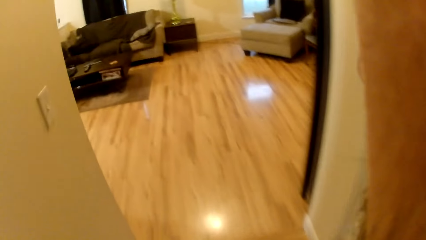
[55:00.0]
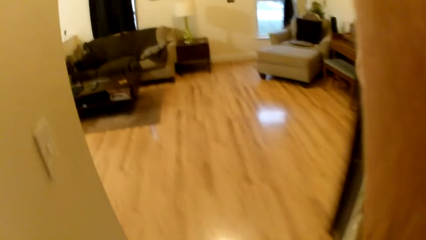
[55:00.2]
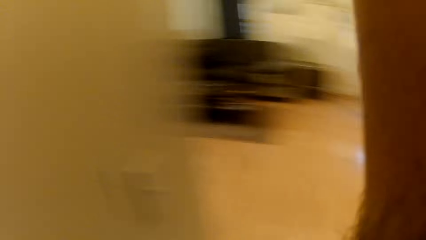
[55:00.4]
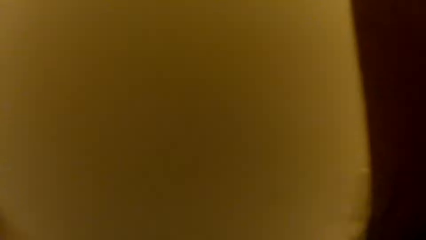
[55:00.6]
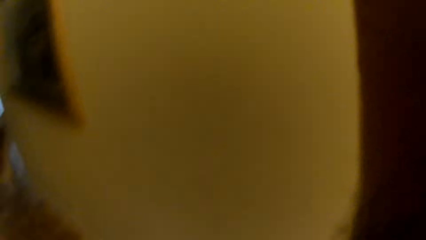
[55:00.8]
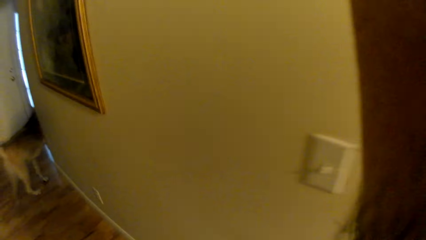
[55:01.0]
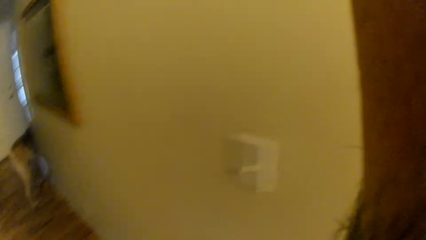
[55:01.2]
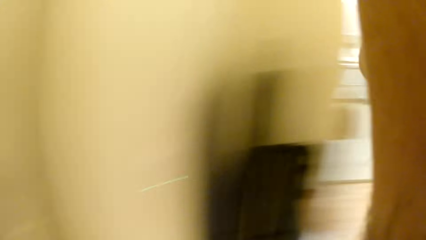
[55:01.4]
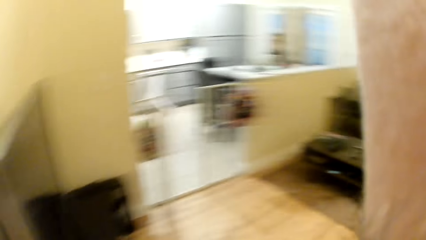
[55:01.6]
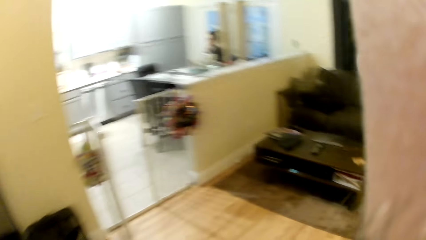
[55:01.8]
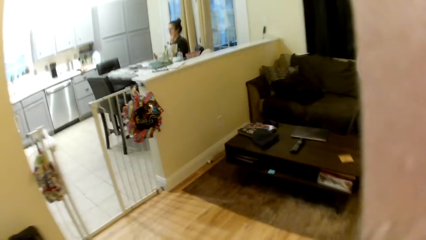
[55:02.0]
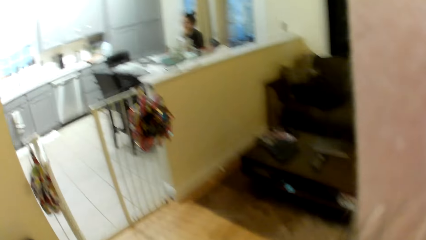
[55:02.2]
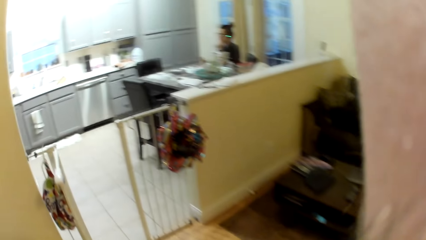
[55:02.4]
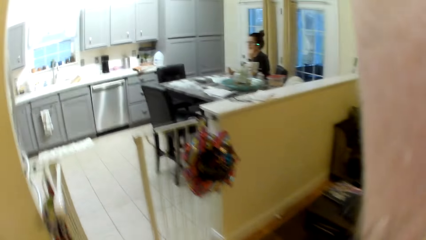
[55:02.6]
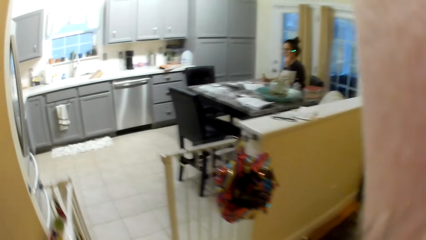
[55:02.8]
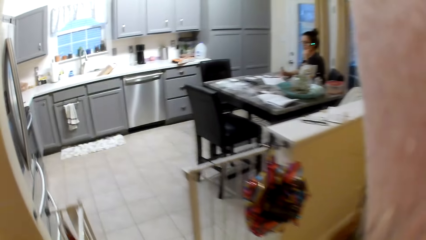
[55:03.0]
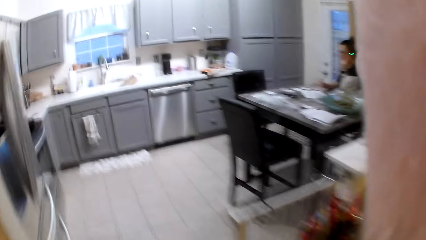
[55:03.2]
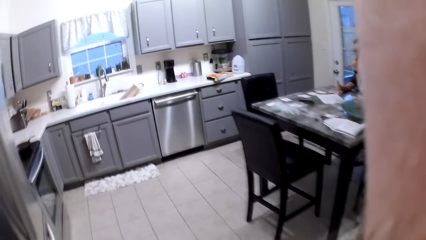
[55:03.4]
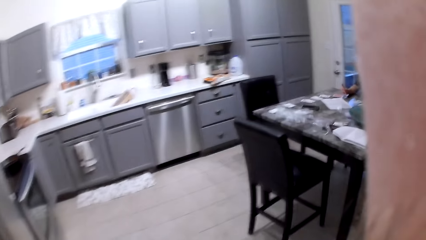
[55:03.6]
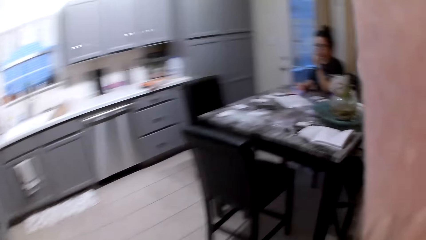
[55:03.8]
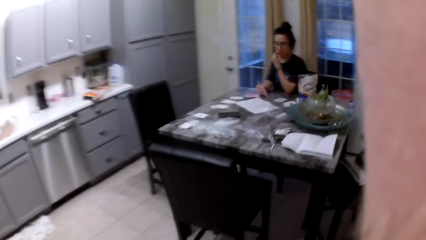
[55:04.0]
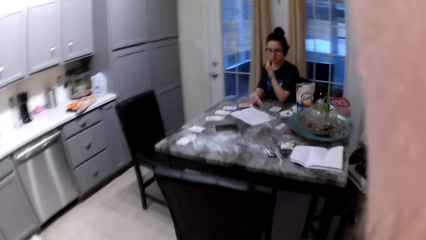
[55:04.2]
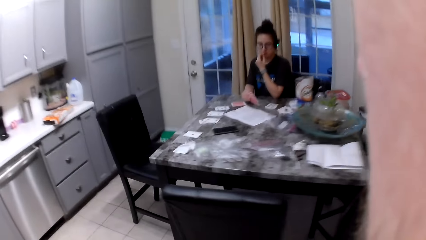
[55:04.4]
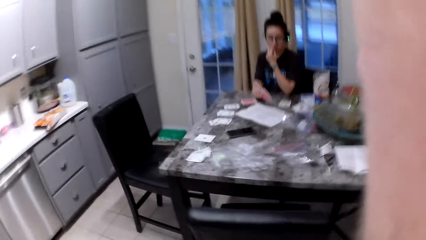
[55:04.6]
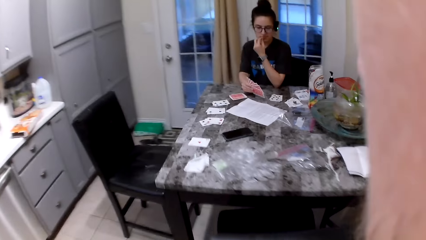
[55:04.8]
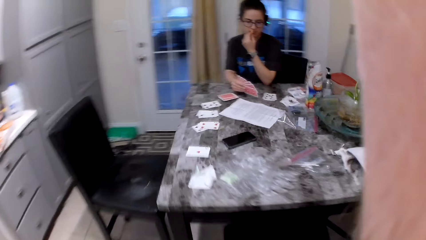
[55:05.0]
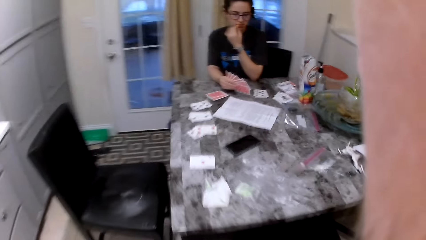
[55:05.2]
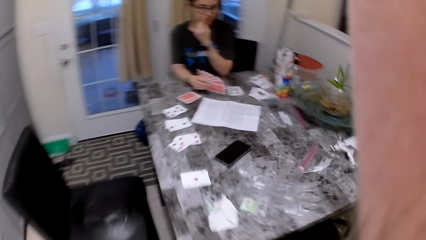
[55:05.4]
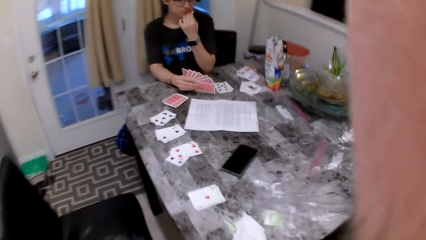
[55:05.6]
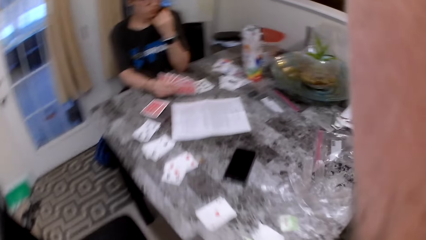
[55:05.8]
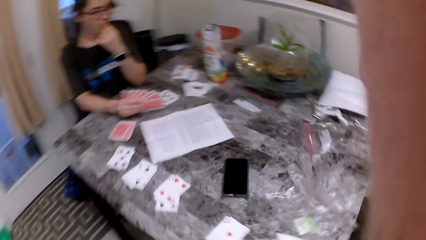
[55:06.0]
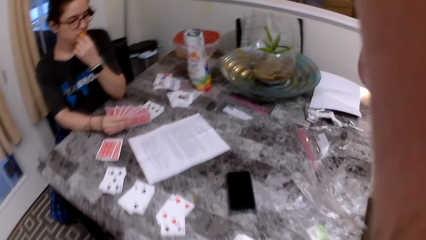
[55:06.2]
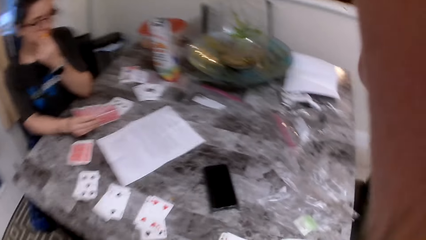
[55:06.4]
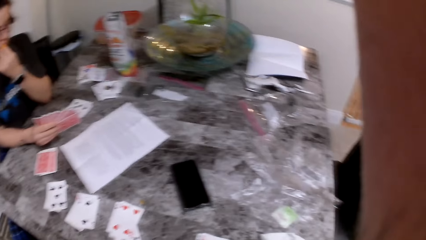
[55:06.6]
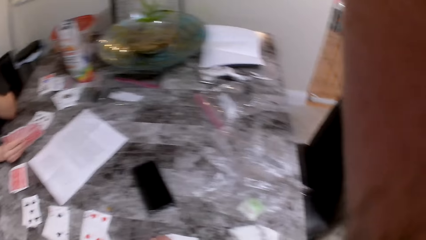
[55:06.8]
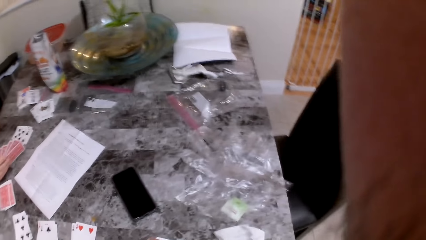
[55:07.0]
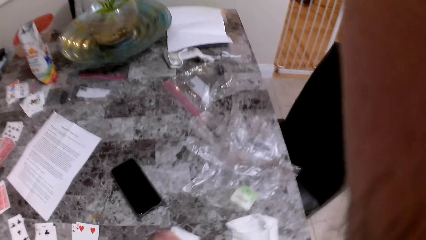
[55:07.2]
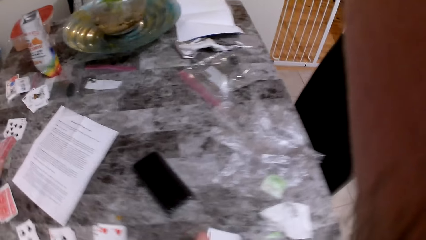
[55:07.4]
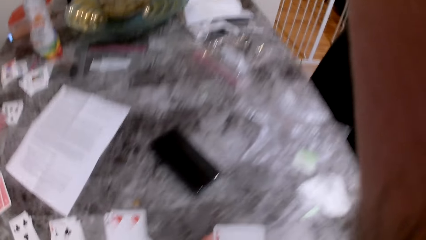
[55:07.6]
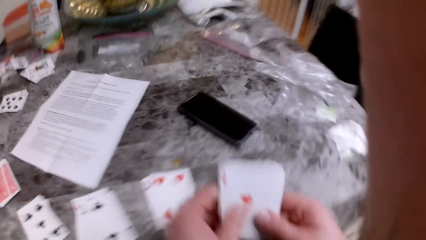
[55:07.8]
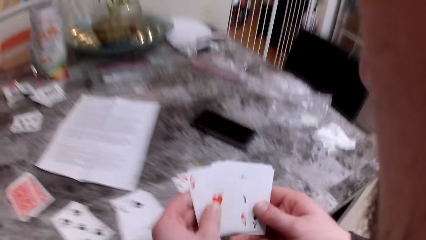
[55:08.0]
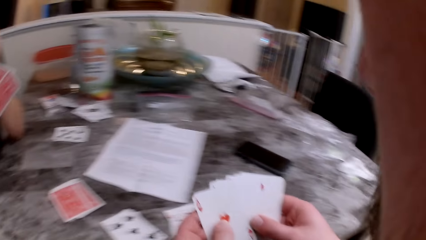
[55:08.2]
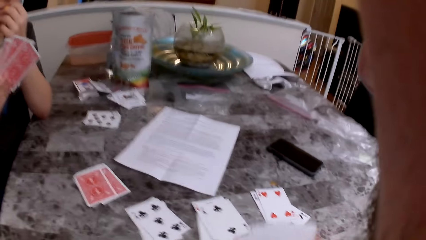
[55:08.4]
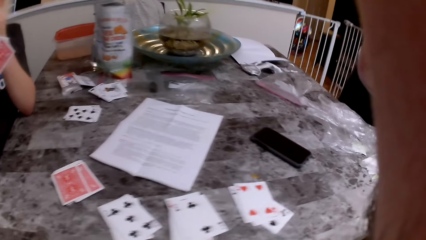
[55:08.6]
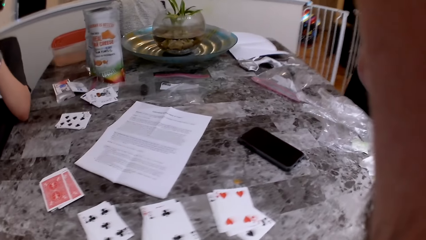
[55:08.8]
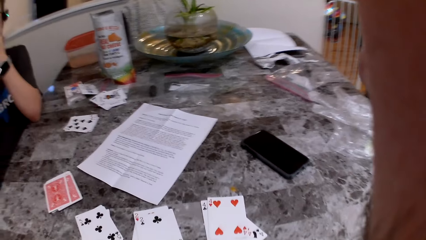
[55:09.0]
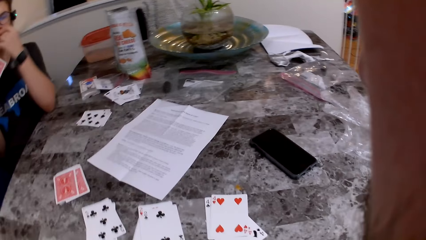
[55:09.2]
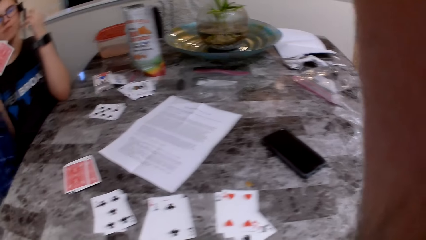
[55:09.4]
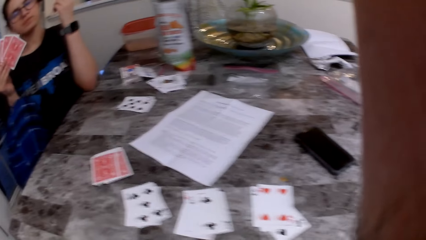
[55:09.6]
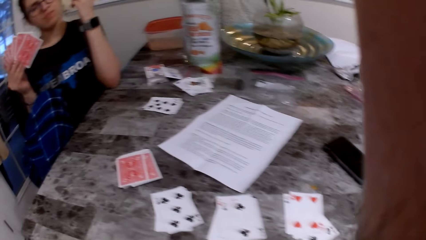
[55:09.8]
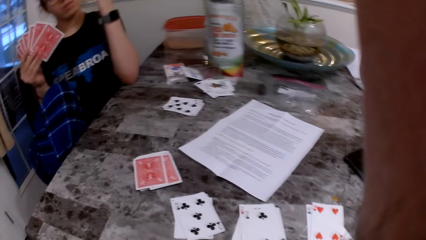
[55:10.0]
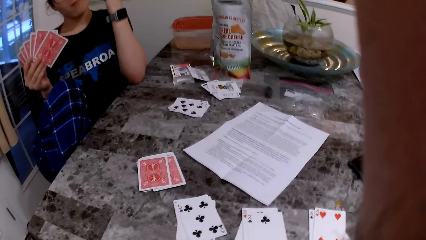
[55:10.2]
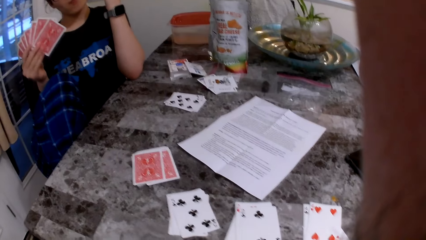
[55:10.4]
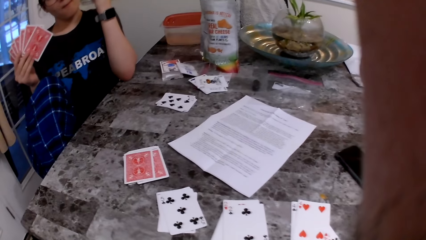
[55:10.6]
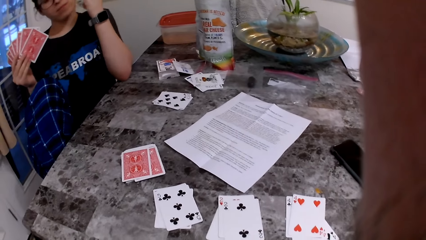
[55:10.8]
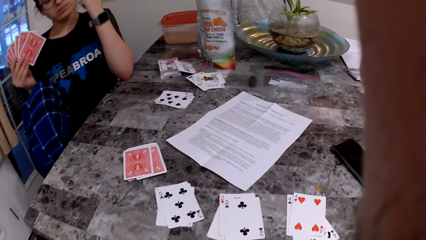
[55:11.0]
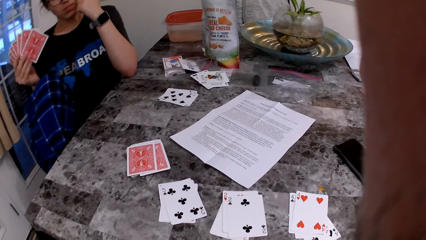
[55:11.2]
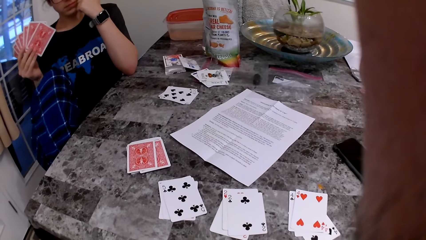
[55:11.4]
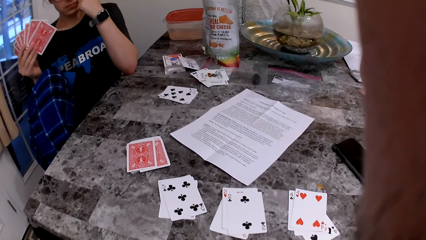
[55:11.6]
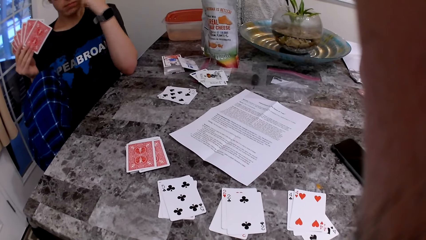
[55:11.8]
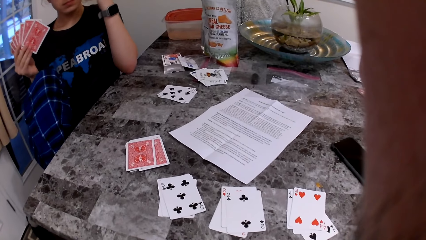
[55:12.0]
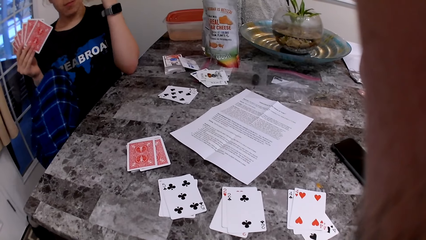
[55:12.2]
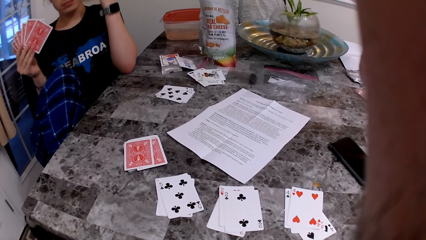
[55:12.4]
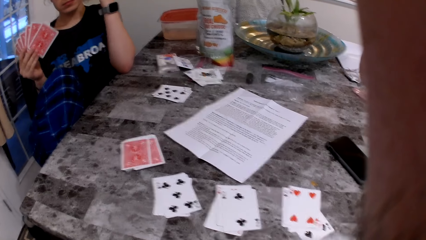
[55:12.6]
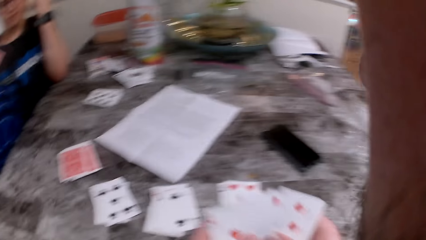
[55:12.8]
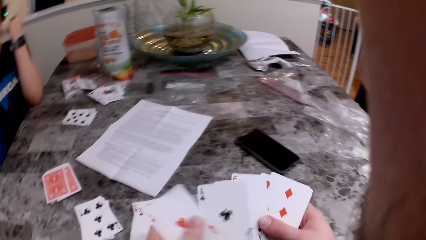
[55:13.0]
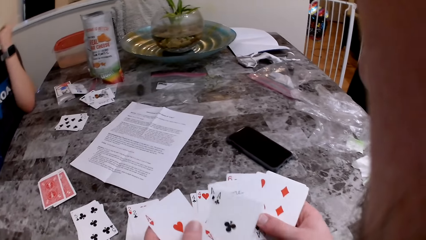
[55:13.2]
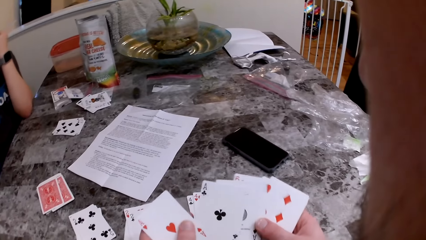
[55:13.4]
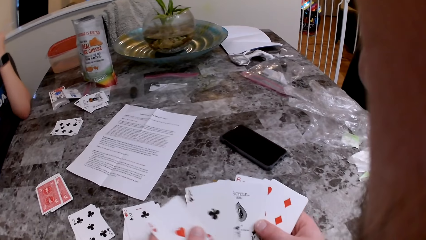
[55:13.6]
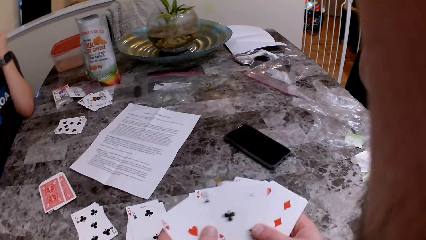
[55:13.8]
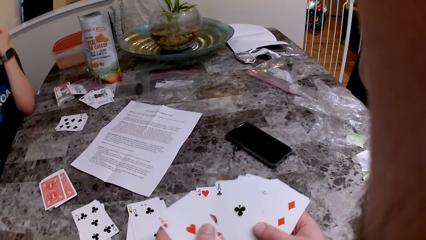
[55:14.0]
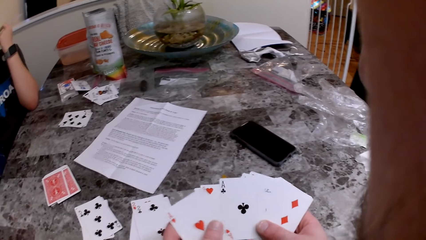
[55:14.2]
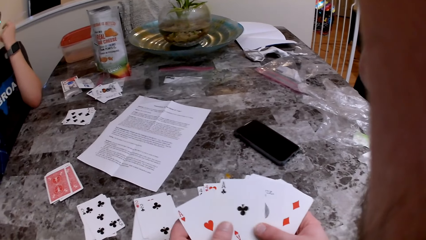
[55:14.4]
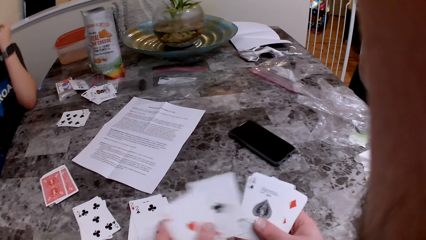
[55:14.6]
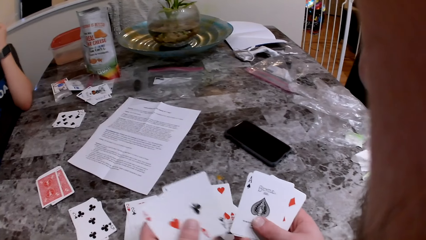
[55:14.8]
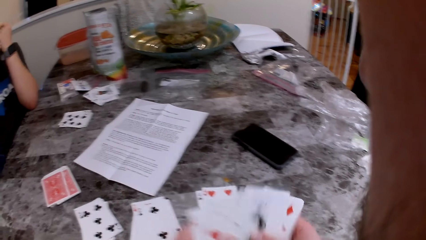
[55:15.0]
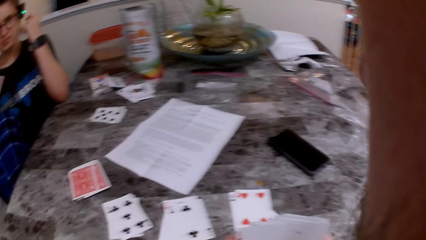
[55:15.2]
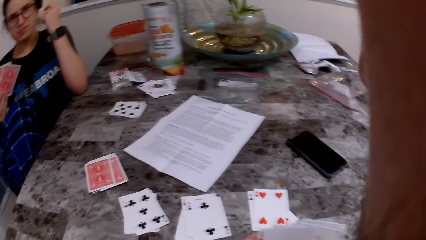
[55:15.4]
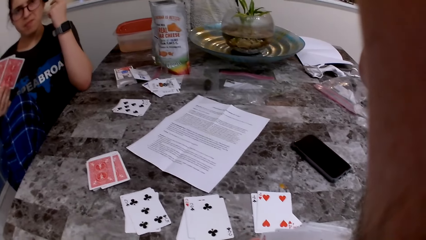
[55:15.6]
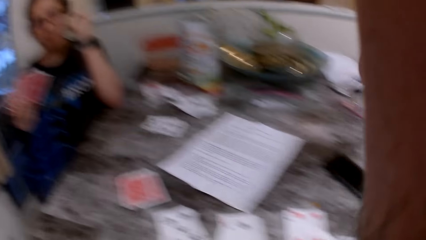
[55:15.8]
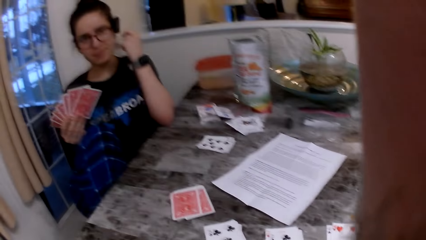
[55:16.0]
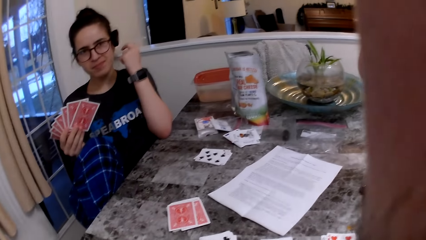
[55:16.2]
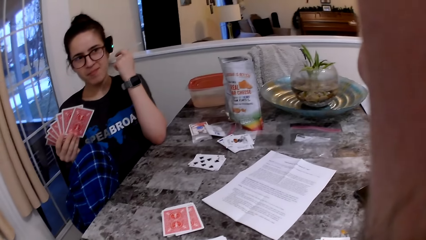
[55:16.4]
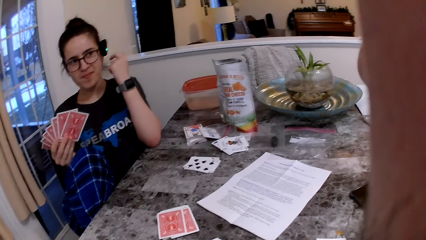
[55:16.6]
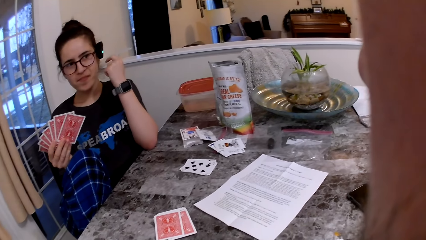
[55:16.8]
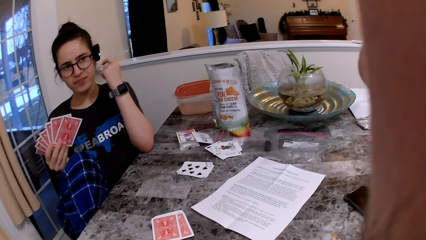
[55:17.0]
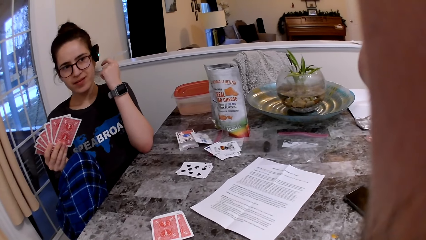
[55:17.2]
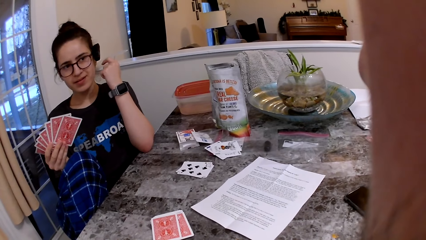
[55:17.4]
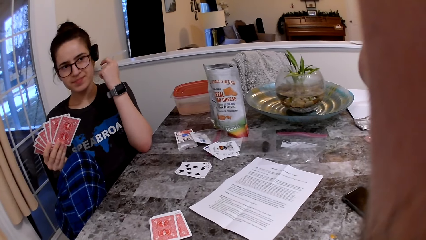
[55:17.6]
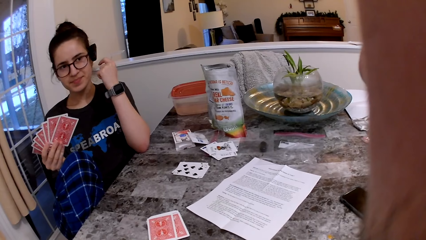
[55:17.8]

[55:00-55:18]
The camera wearer turns around. He moves around the house. A girl holds cards. The camera wearer moves to the kitchen. He sits on the chair by the table with the girl. He shuffles cards. He speaks to the girl. The girl moves her leg. The camera wearer shuffles cards. He checks the cards in his hands. He speaks to the girl.
